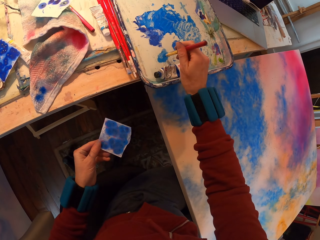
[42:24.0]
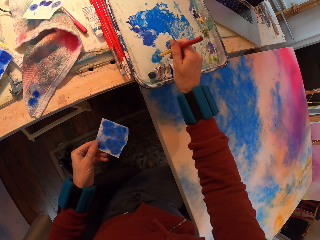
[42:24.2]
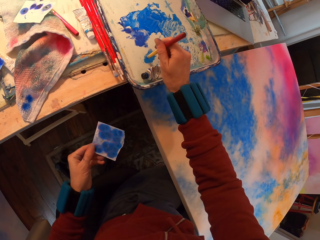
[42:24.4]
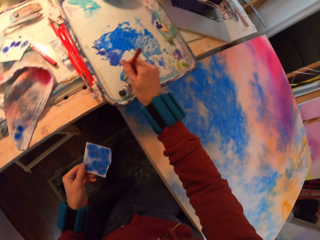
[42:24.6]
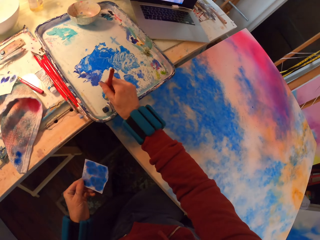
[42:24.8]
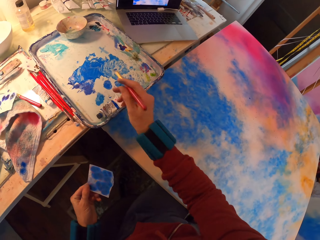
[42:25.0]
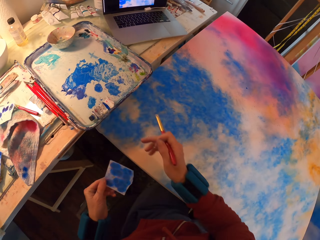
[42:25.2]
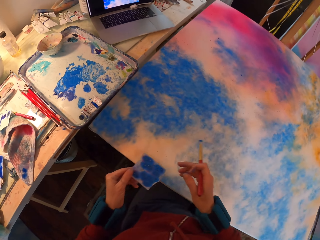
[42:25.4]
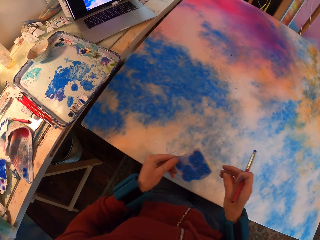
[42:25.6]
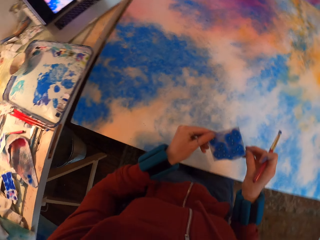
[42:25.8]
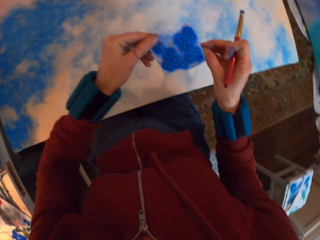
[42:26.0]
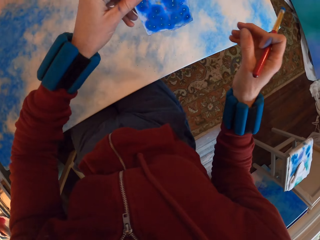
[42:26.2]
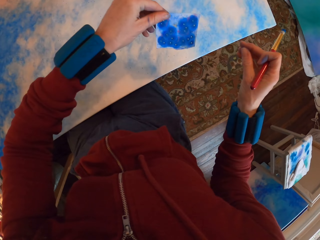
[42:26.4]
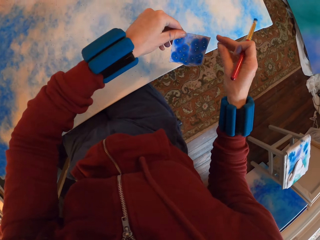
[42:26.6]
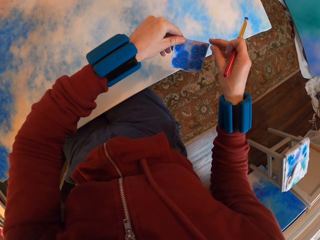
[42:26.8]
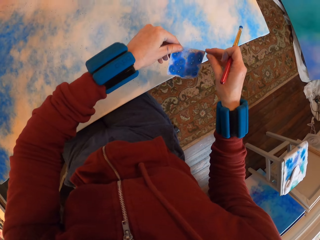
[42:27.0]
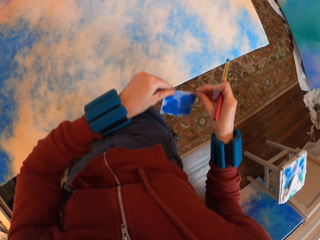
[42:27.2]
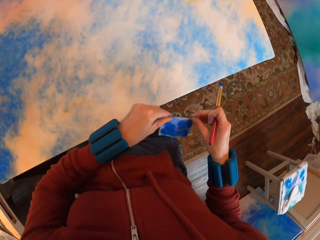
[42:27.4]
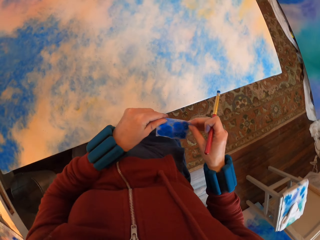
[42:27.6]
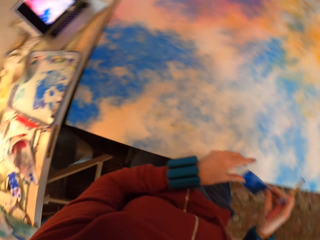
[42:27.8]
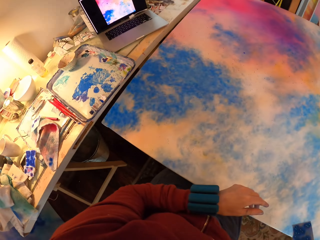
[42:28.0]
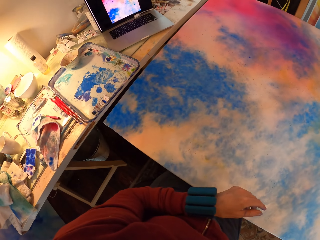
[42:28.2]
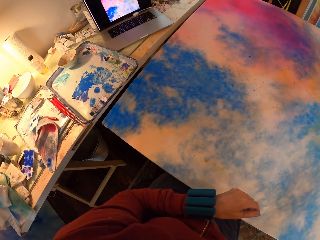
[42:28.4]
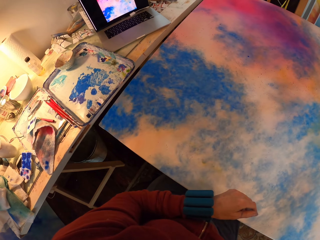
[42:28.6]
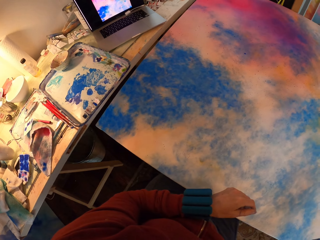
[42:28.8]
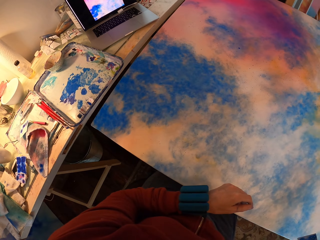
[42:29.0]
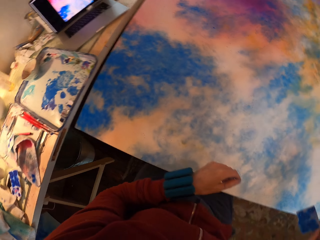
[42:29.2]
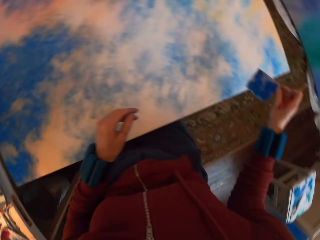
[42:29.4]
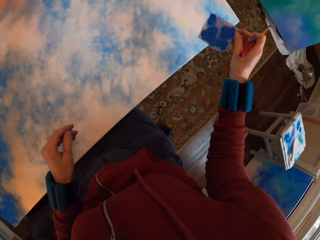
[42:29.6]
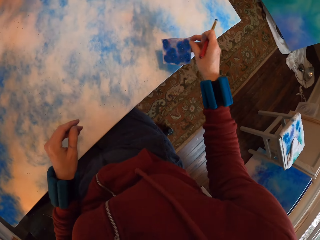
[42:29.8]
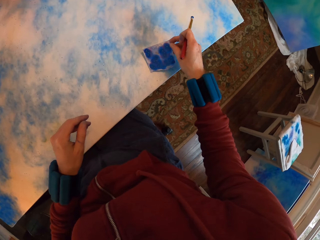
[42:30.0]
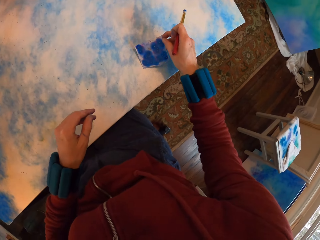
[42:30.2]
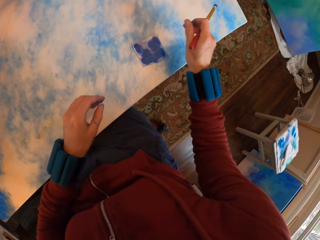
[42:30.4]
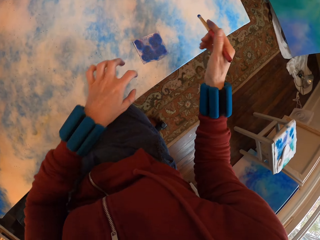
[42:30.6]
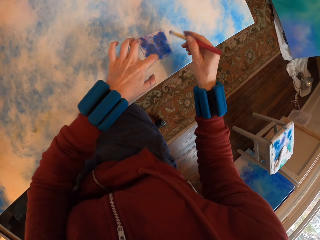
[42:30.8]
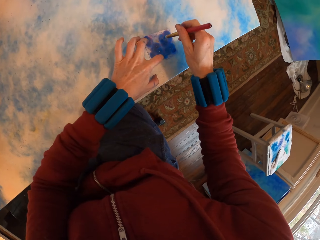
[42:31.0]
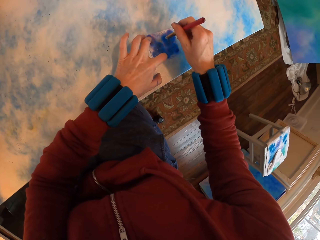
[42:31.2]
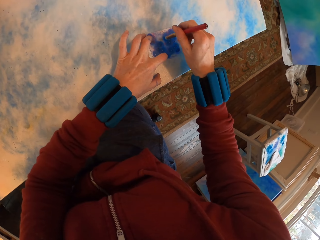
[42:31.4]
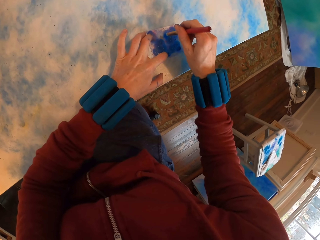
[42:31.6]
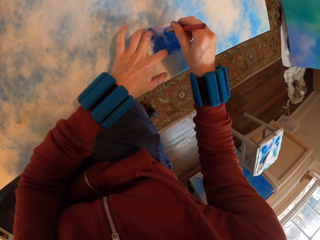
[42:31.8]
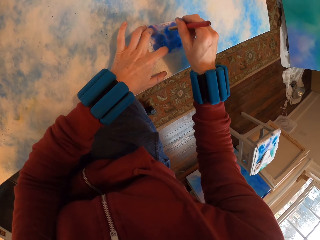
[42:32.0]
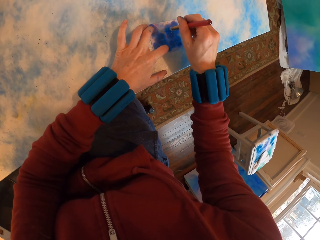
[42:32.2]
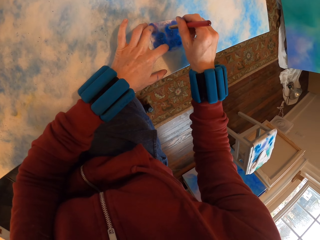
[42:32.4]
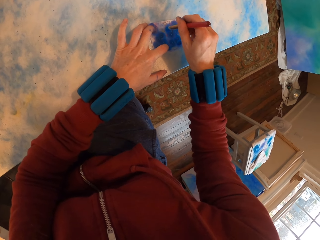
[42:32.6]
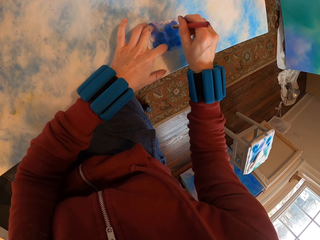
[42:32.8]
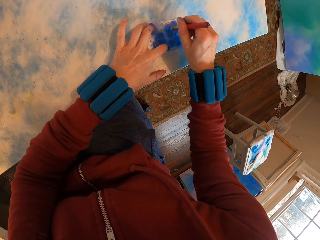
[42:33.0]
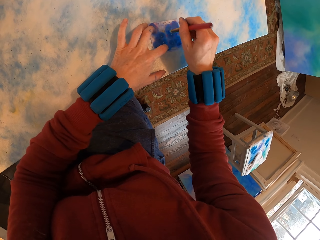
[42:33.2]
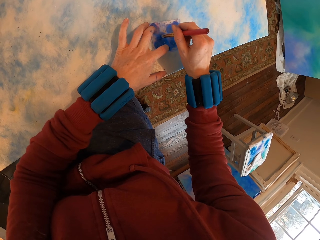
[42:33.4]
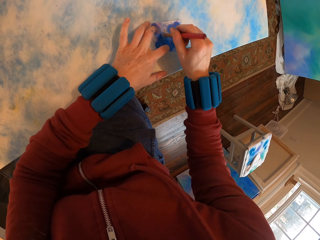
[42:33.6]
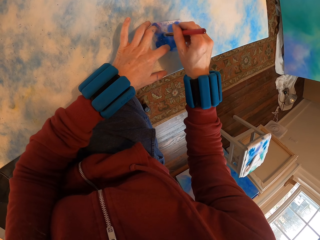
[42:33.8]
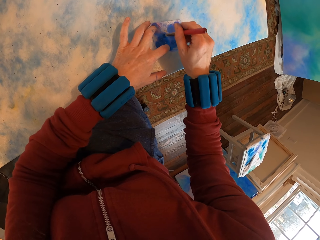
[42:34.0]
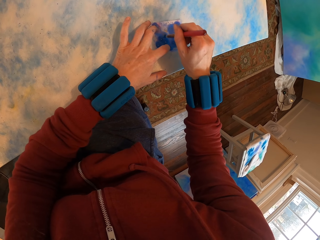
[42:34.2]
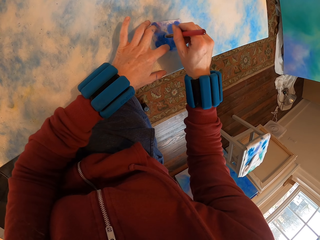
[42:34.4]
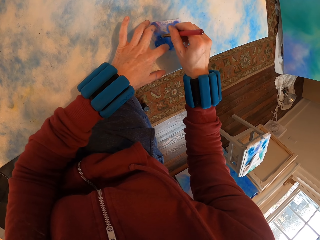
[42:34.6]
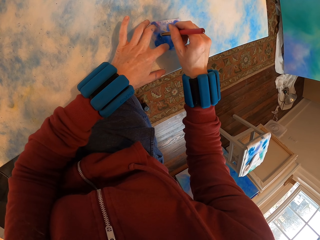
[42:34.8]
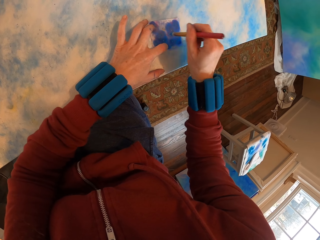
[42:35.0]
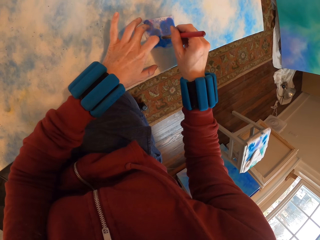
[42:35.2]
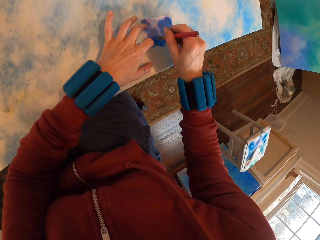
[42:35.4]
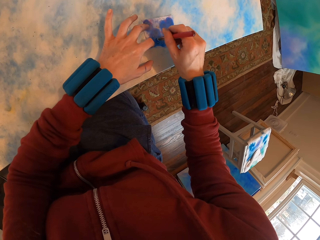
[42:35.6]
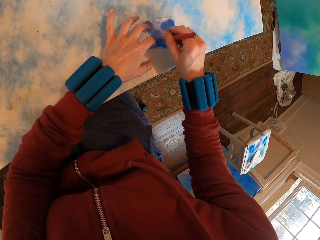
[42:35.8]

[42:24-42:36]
The camera wearer paints the tray. They place the paper on the canvas. They paint the canvas.

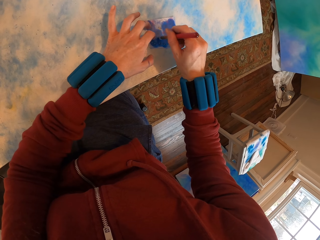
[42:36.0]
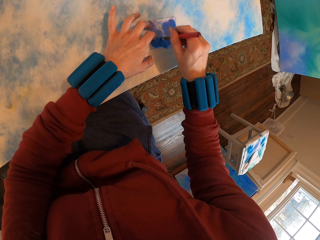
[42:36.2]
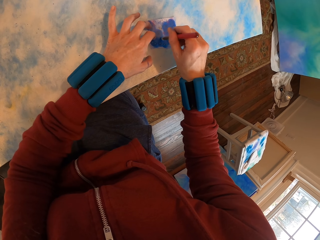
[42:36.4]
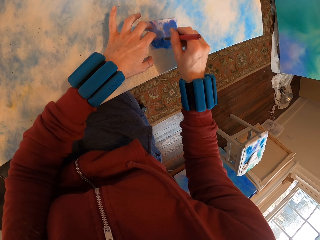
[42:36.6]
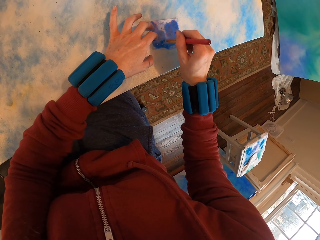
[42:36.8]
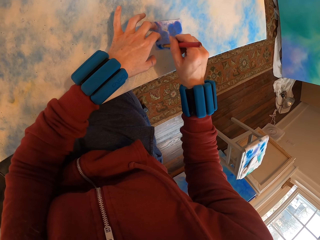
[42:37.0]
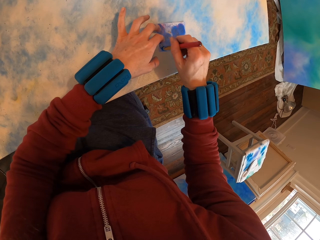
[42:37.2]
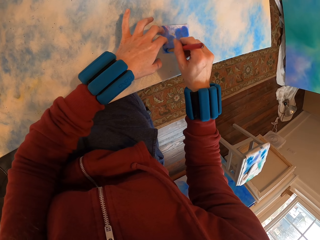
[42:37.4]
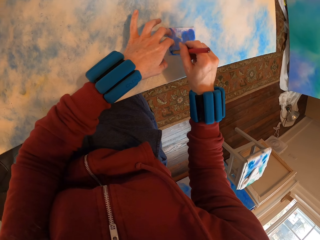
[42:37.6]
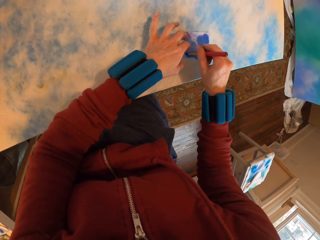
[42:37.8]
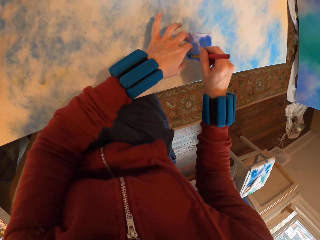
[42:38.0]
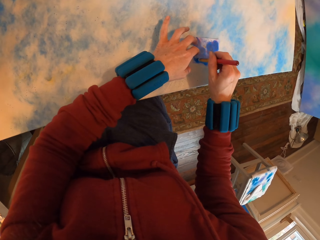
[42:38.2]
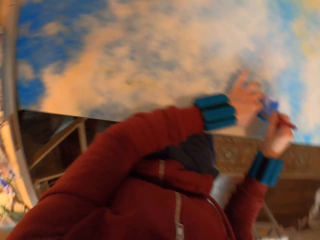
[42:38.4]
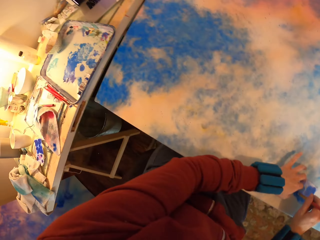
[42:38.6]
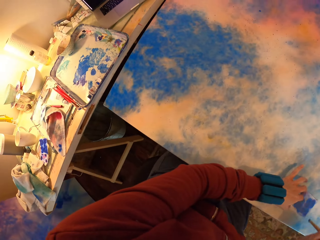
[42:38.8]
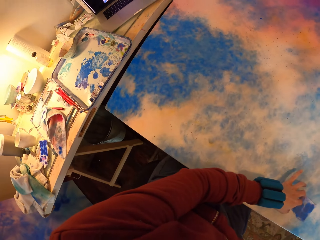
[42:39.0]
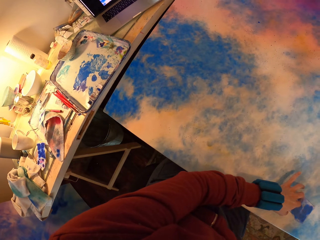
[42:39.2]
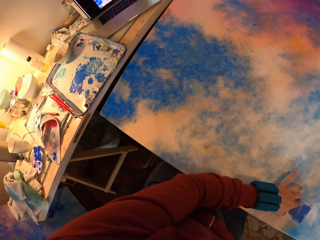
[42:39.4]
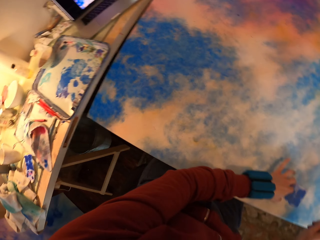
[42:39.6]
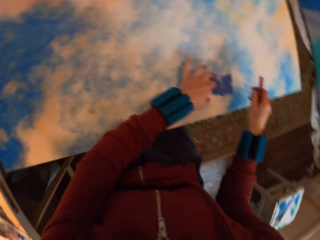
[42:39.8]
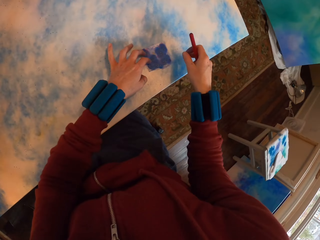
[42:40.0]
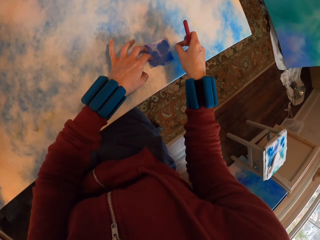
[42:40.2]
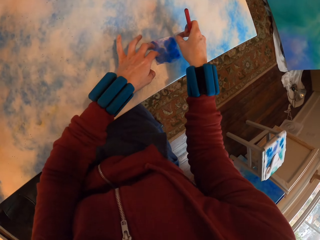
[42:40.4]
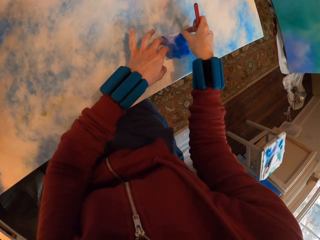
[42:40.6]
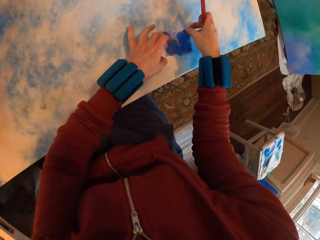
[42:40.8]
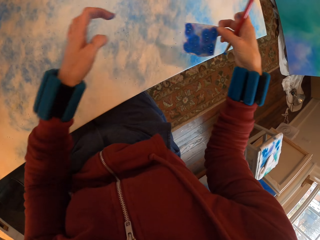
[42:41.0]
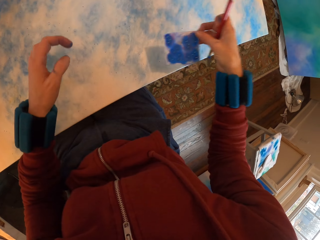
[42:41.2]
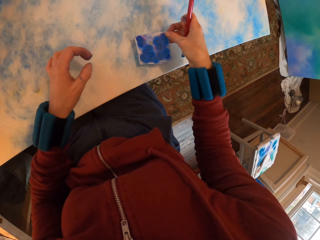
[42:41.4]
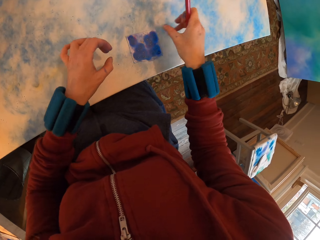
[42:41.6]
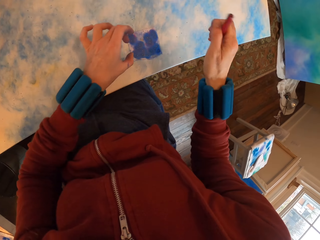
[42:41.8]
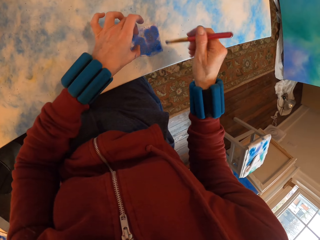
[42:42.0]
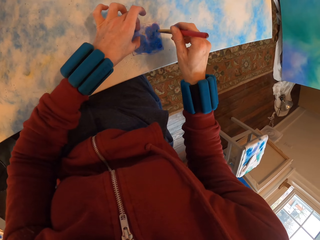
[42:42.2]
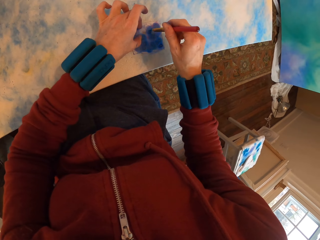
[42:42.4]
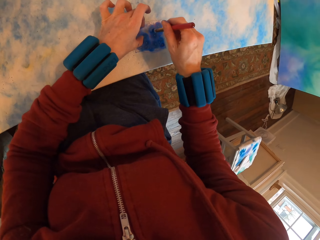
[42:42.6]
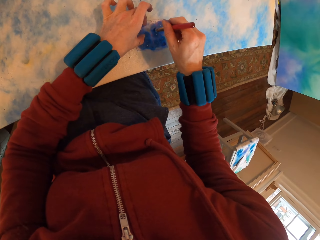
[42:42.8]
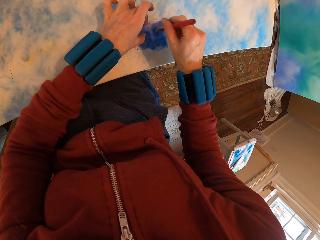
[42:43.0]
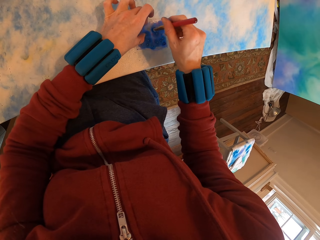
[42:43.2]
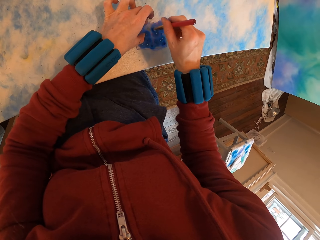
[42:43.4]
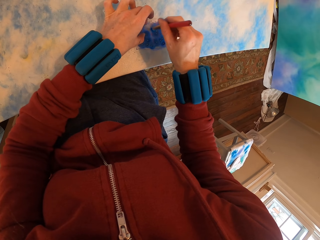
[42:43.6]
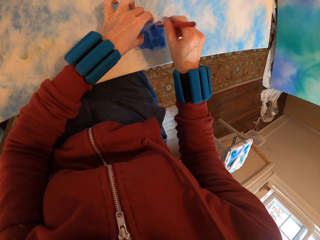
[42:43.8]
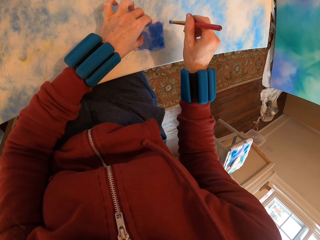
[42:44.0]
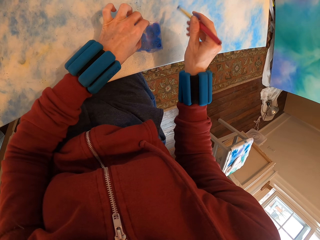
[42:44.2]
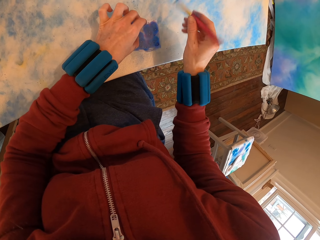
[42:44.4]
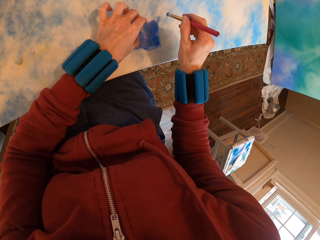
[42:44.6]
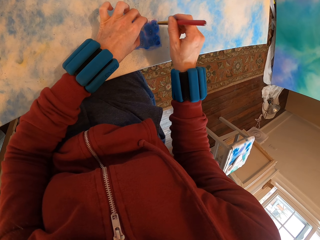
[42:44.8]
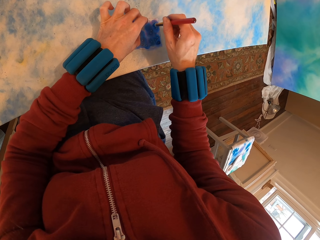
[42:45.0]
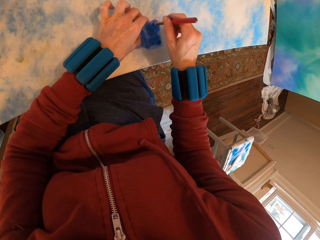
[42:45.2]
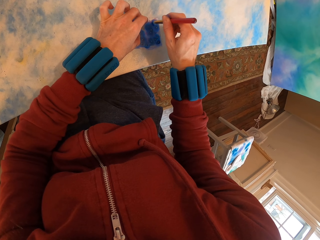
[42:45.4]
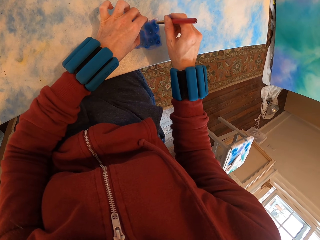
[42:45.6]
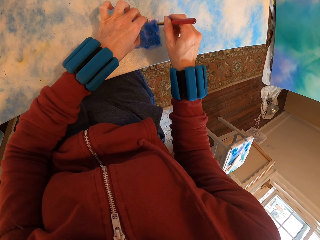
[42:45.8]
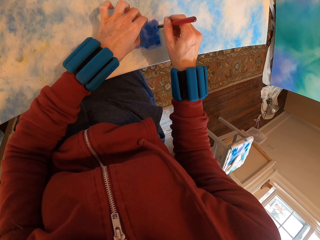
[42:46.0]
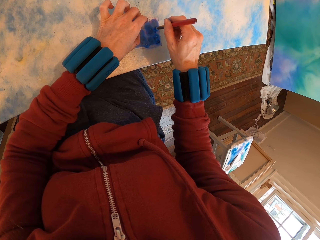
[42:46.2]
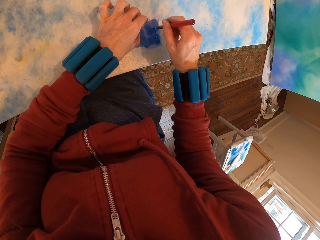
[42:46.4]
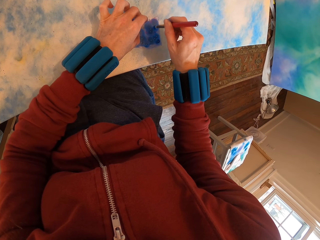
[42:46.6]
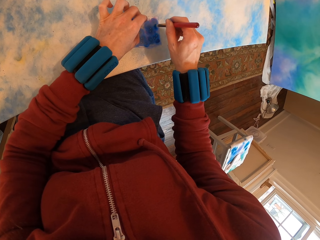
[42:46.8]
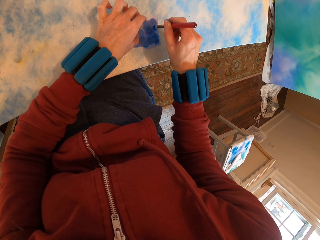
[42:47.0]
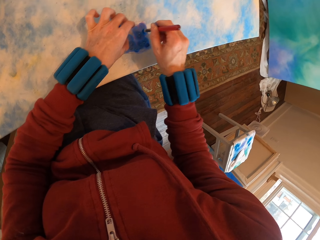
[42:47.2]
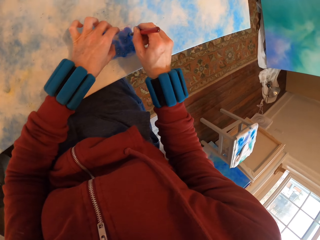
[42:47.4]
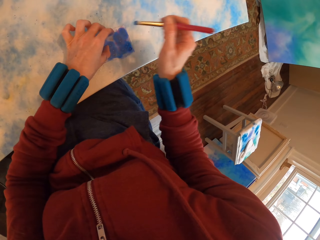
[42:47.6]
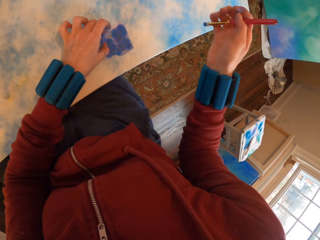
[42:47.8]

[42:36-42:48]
The camera wearer lifts the paper. They place the paper on the canvas. They paint the canvas.
